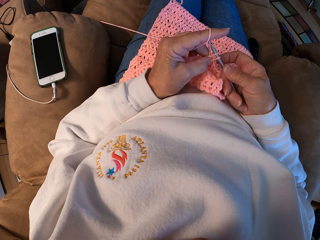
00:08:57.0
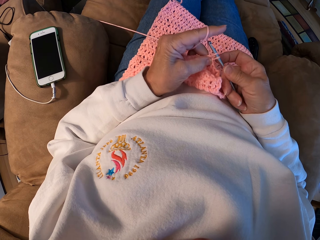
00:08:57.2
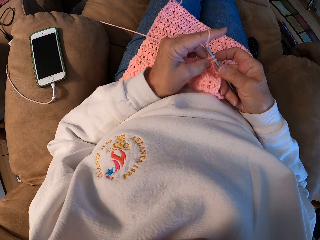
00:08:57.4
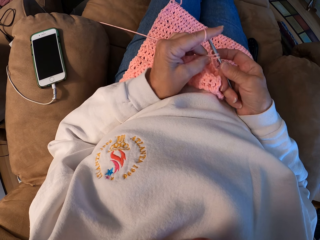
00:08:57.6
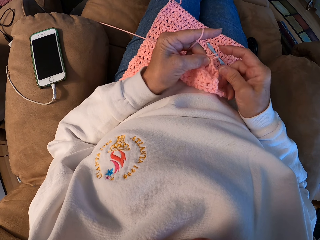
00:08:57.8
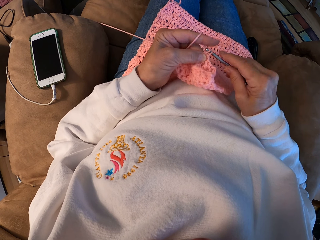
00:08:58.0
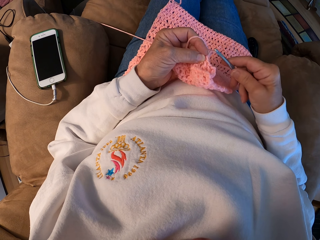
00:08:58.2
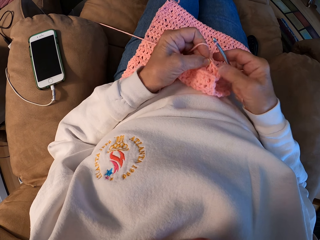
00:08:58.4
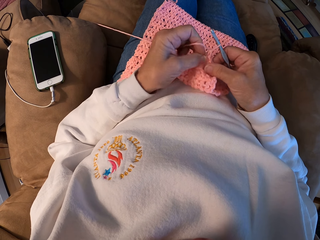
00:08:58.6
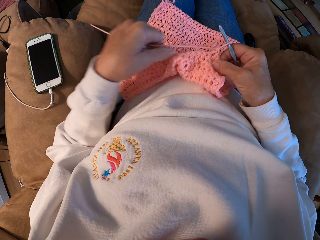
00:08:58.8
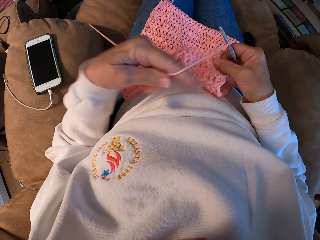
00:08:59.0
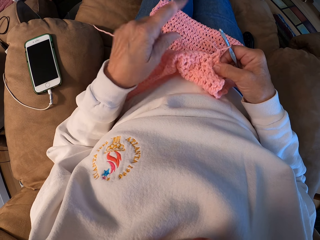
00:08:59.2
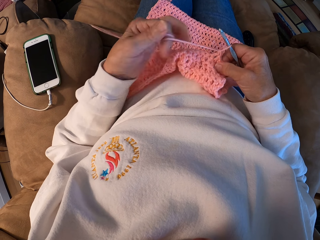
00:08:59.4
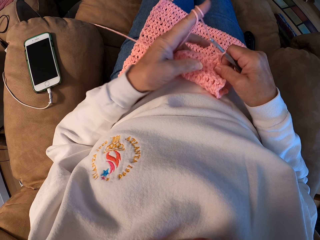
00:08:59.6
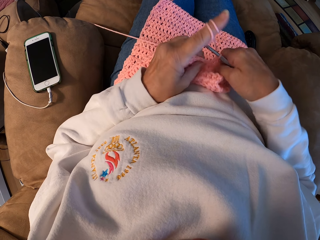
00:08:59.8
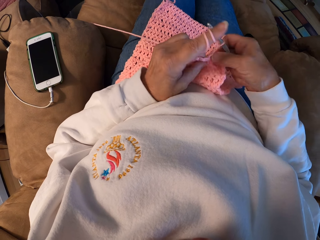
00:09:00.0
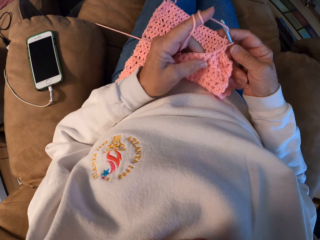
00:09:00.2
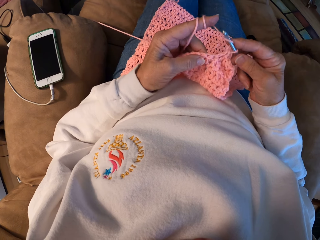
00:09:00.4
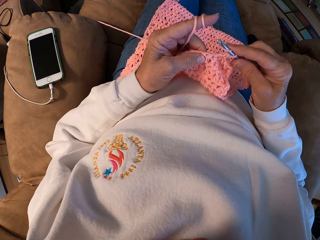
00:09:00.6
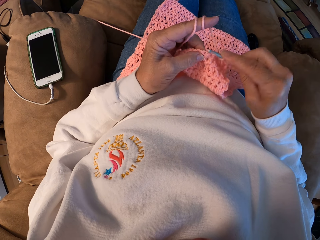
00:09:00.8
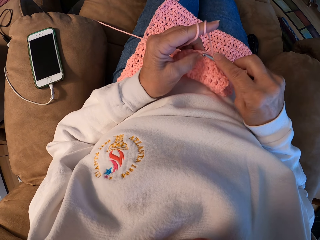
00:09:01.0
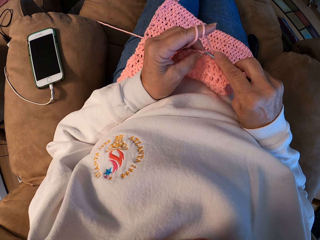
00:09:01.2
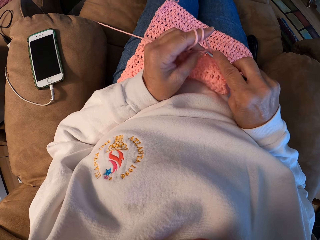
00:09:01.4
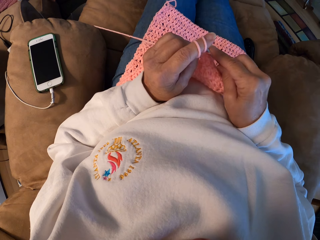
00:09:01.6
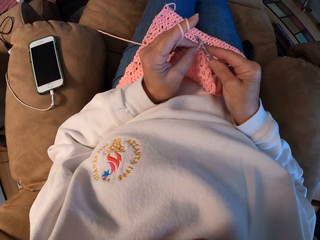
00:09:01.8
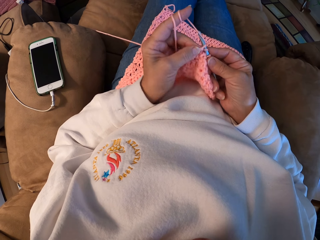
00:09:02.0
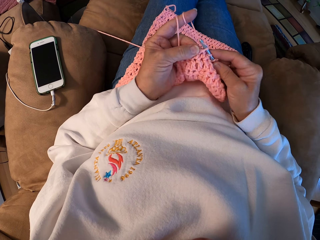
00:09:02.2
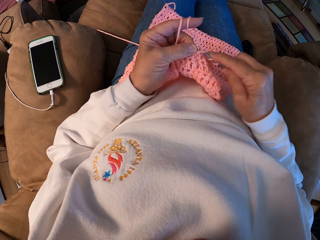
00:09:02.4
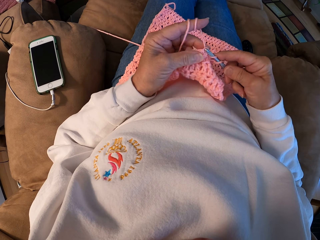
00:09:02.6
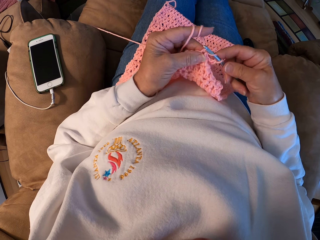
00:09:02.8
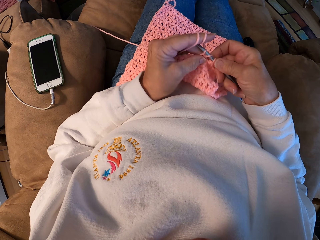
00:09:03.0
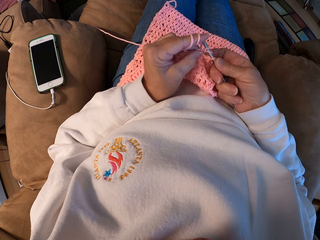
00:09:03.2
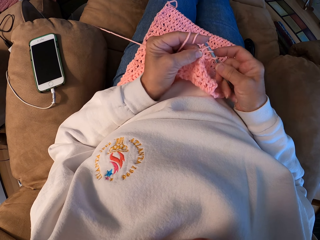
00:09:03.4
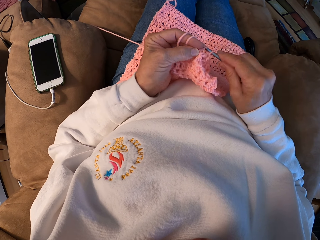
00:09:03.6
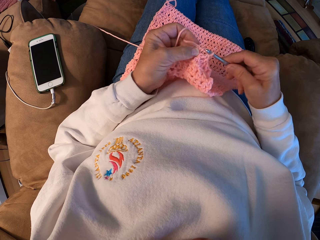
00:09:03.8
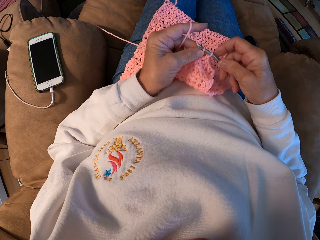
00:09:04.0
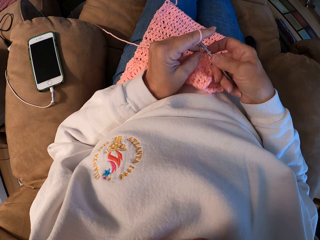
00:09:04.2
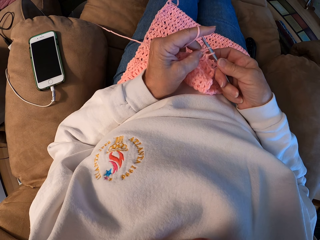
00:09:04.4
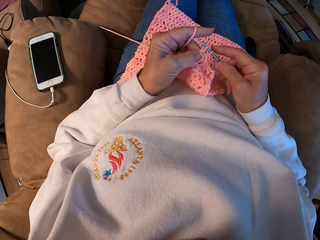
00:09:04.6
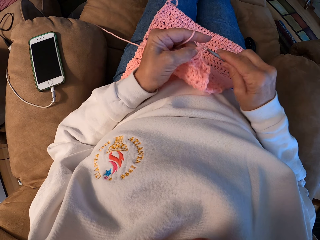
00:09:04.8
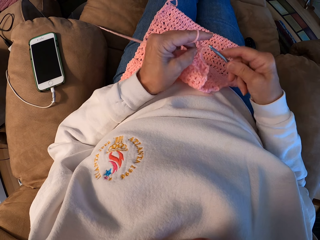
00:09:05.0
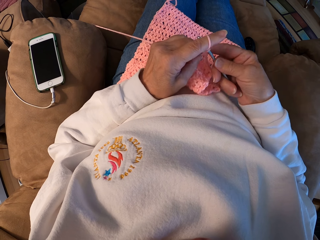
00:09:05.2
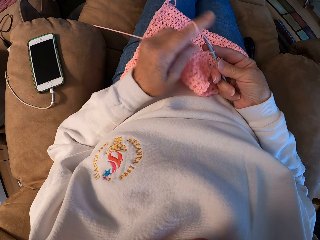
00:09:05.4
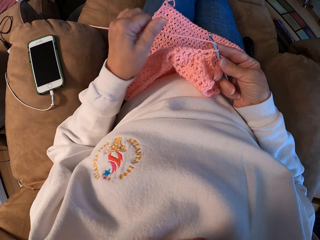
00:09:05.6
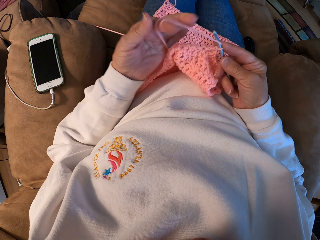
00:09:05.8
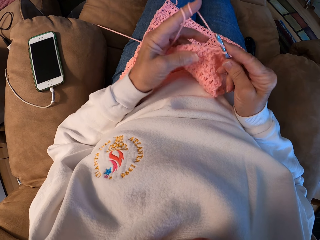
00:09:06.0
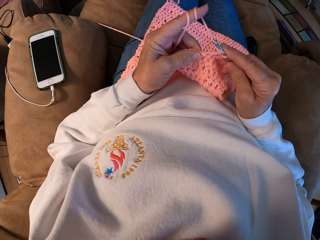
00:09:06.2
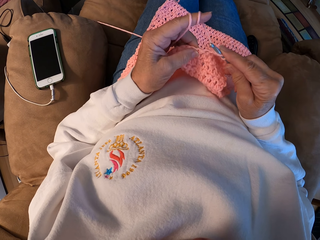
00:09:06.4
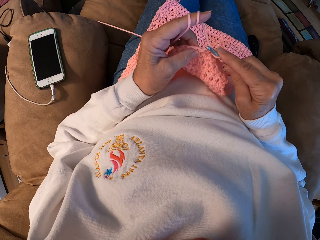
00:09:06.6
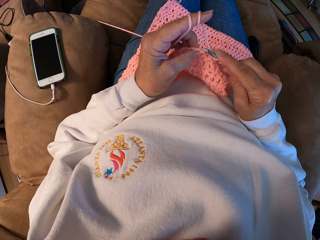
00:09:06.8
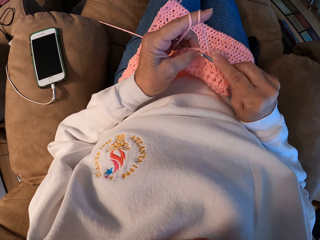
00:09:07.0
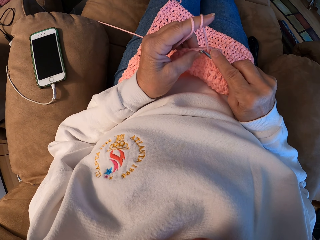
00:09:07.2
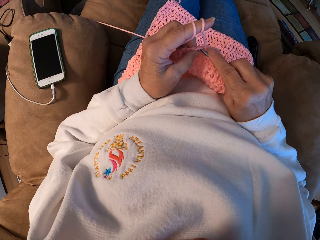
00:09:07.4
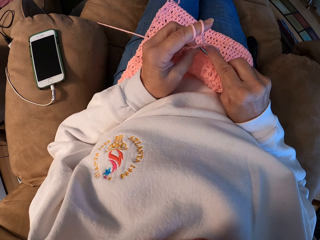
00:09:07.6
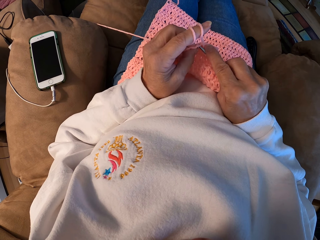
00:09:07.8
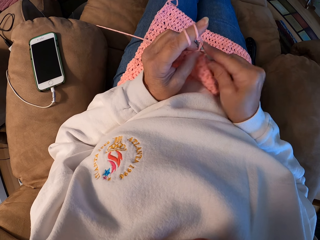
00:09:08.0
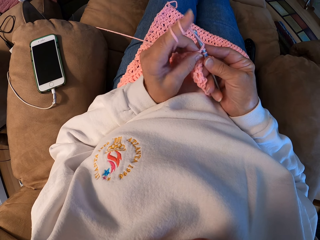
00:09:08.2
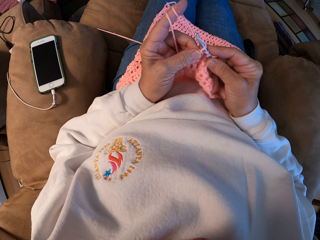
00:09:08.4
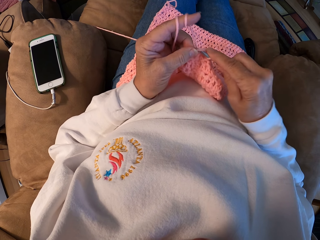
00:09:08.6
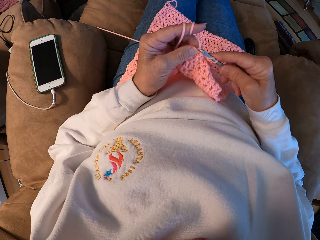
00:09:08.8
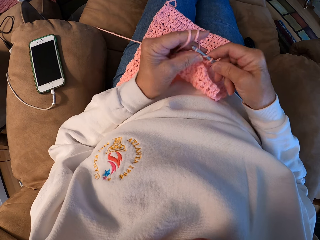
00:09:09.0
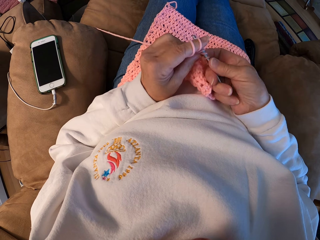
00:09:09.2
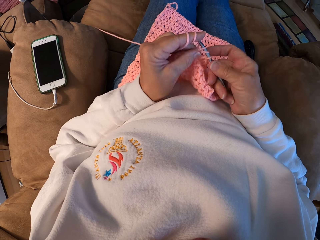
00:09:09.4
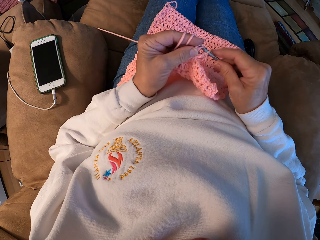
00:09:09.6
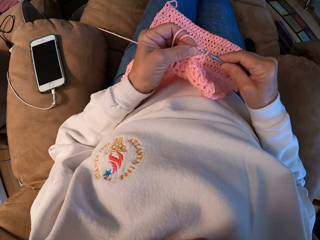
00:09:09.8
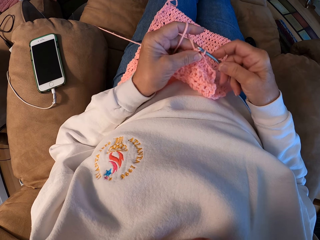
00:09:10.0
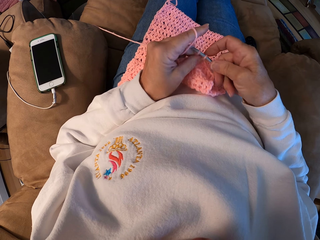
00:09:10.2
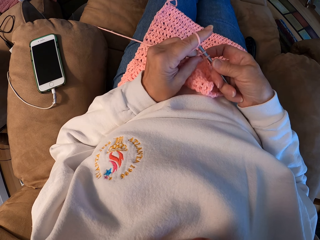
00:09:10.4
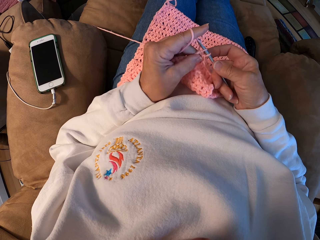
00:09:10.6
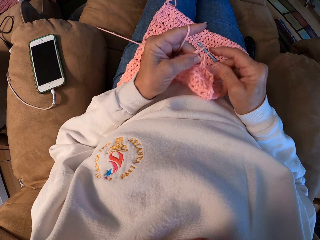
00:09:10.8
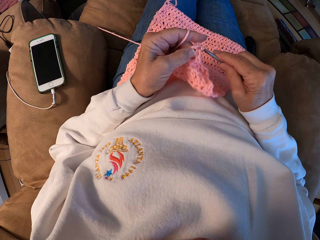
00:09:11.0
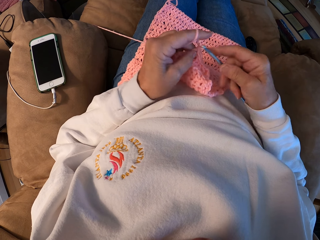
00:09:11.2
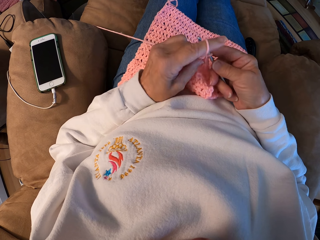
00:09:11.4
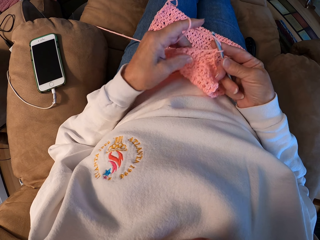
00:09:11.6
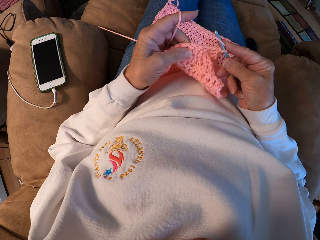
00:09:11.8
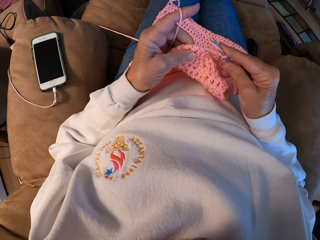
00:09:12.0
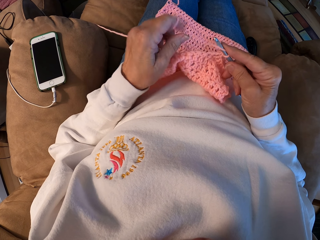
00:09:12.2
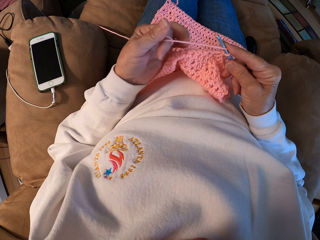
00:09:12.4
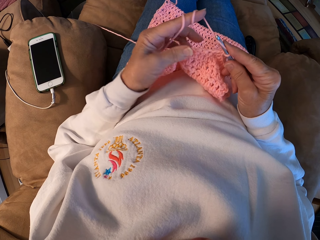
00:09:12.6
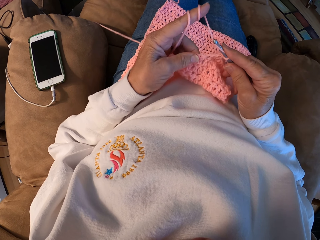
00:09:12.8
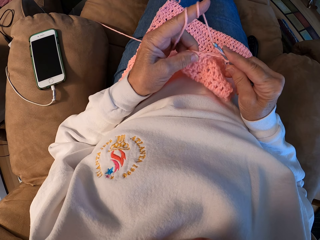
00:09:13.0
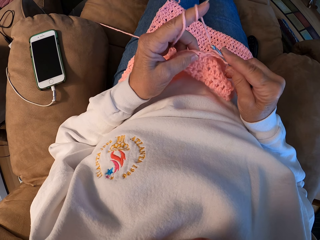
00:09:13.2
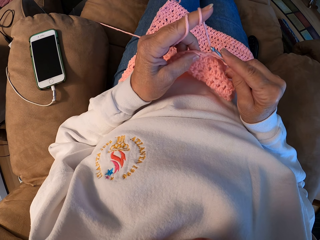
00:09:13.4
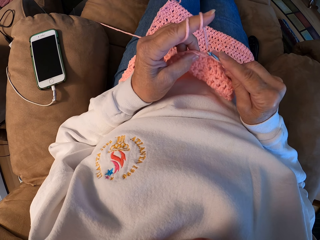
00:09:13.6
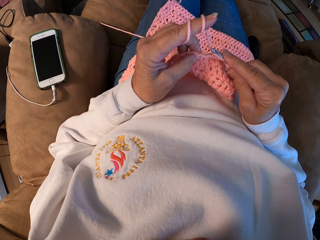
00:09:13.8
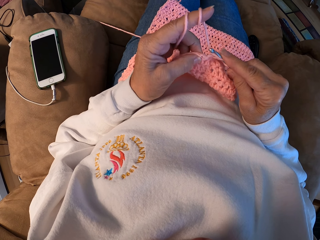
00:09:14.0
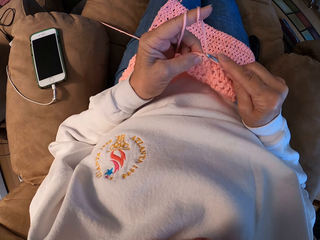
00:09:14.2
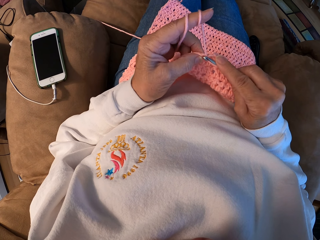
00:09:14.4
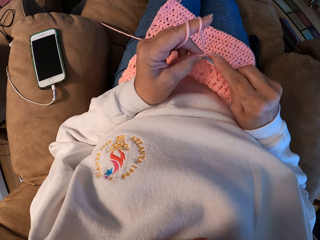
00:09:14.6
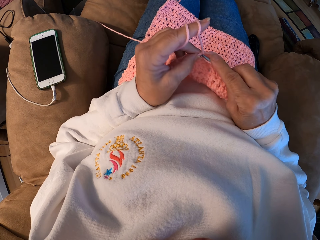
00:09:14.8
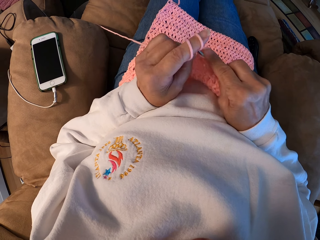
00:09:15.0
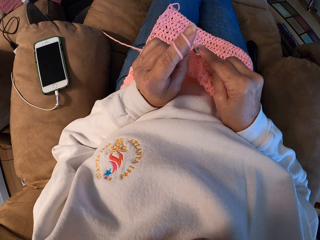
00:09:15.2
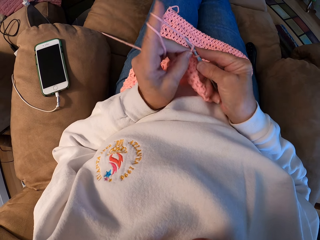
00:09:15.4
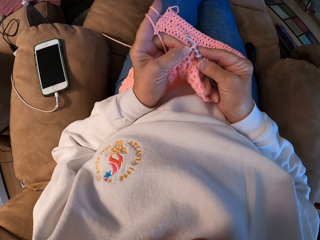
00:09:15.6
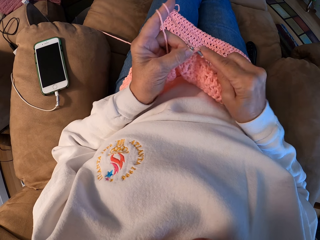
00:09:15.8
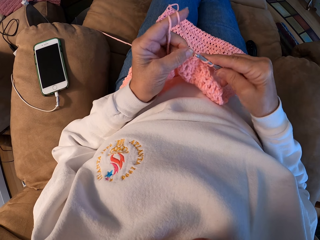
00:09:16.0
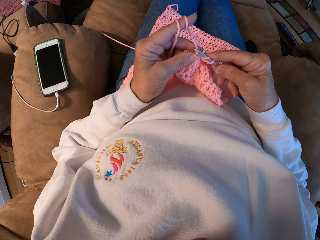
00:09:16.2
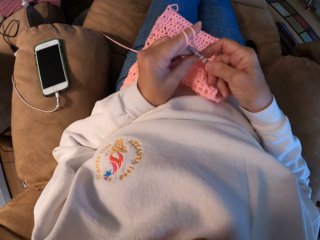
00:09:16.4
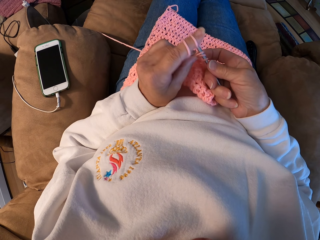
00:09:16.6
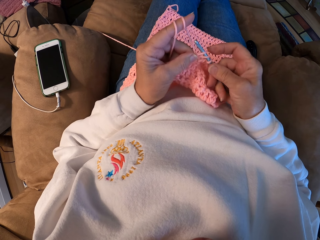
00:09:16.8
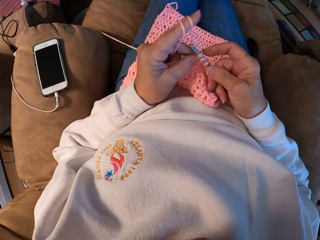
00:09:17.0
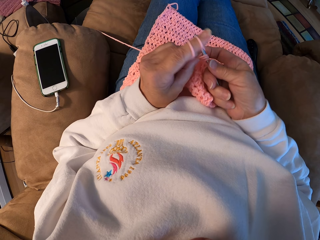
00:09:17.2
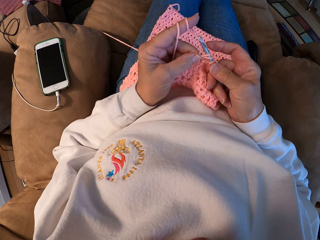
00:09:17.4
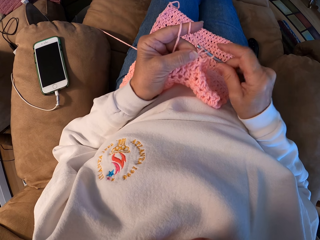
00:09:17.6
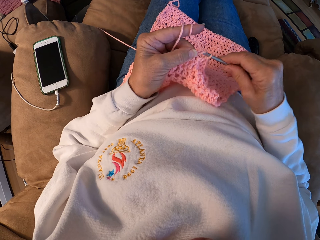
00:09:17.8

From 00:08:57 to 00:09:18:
The camera wearer winds the thread on their finger. They tie the yarn around their finger. They crochet the yarn with the hook. They wind the thread on their finger. They knit the sweater fabric. They wind the thread on their finger.
